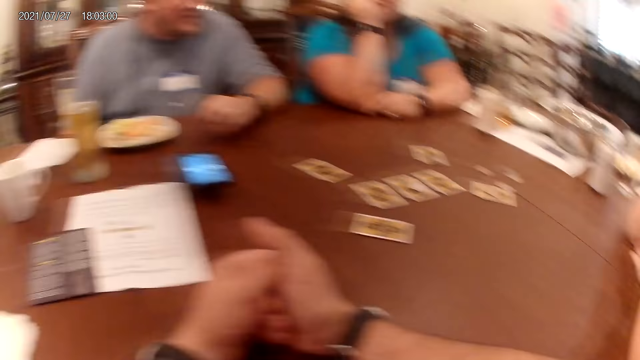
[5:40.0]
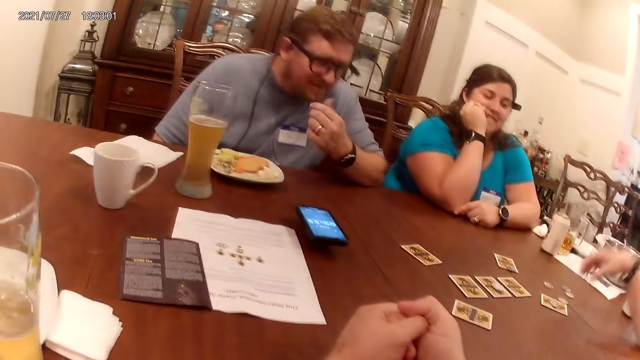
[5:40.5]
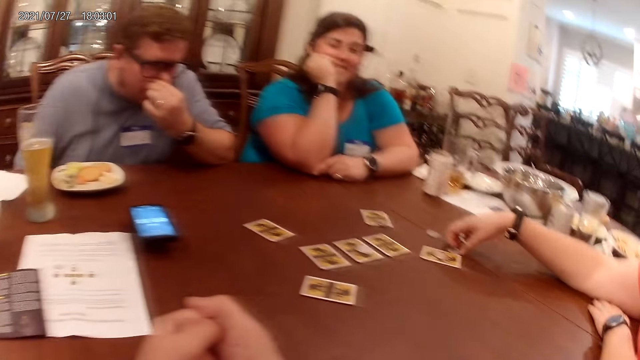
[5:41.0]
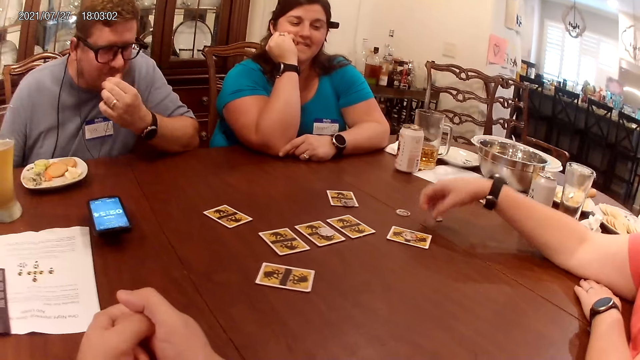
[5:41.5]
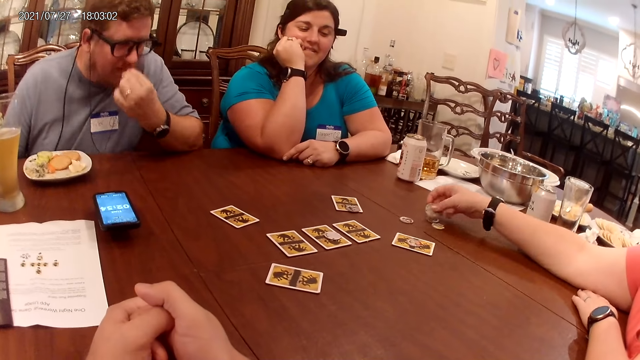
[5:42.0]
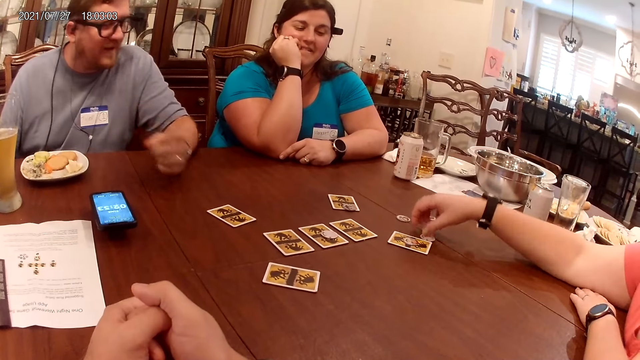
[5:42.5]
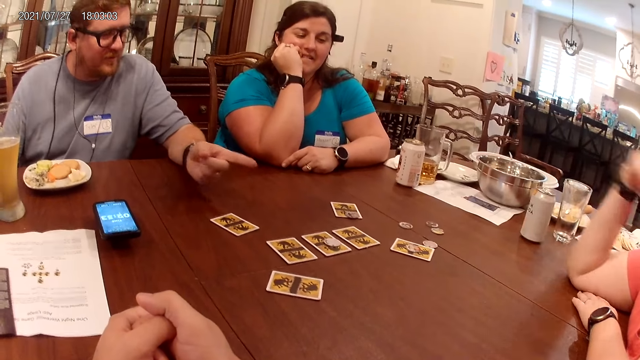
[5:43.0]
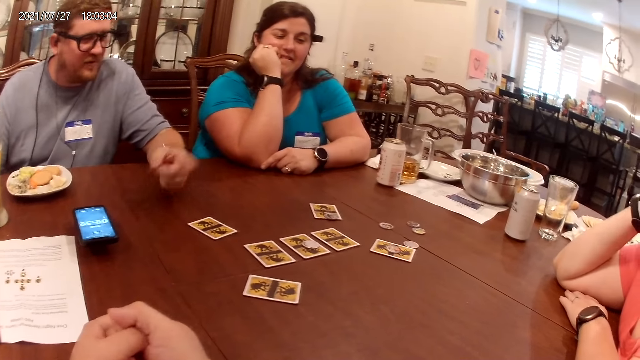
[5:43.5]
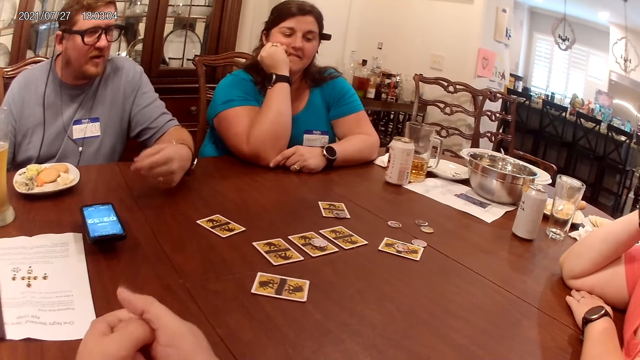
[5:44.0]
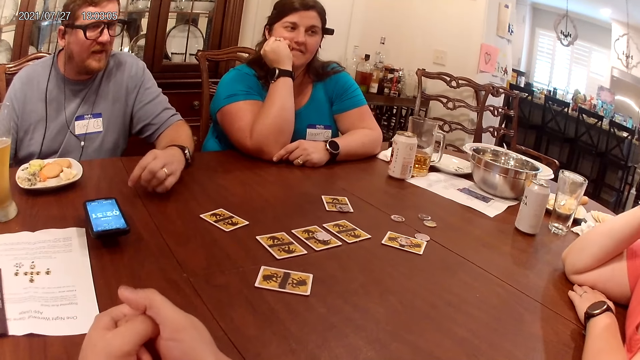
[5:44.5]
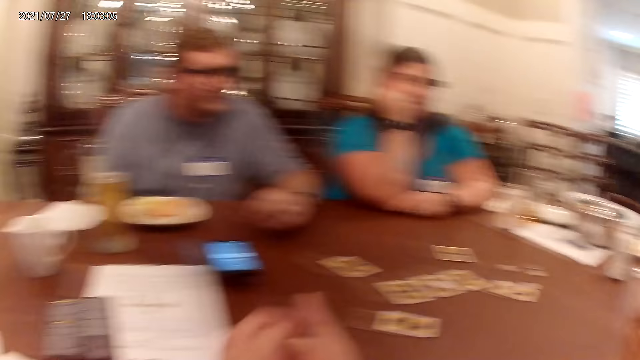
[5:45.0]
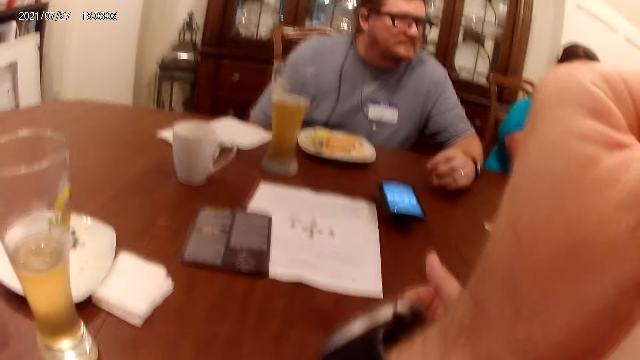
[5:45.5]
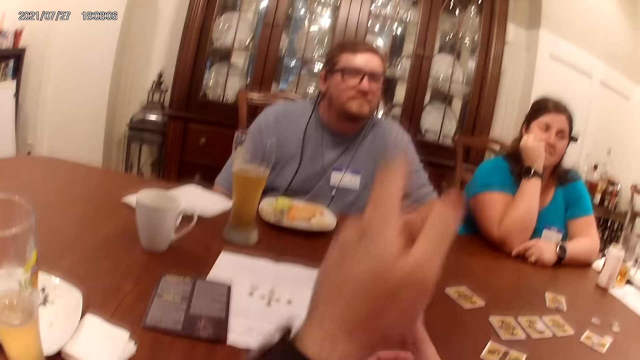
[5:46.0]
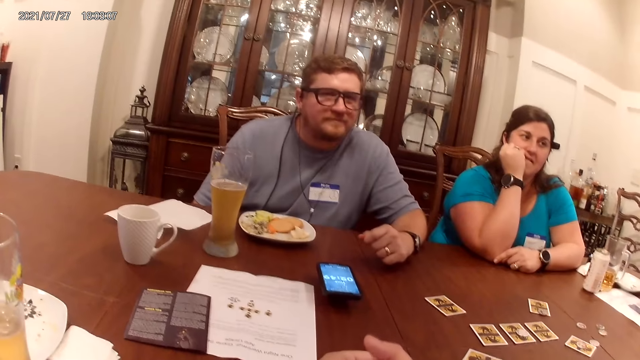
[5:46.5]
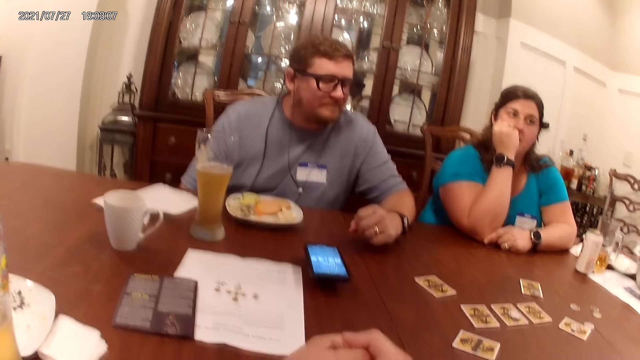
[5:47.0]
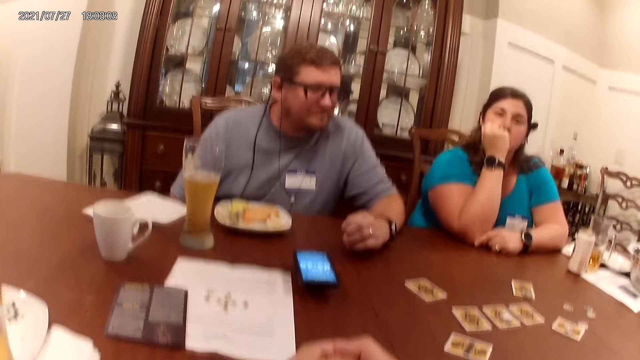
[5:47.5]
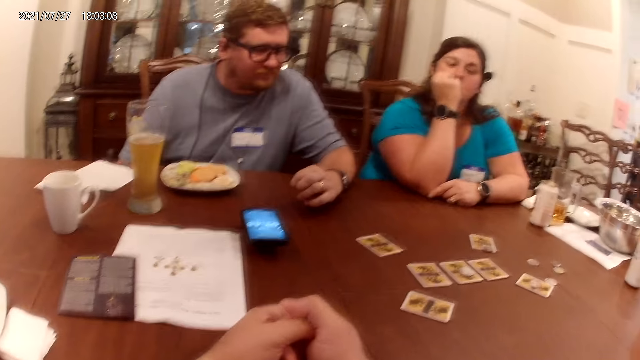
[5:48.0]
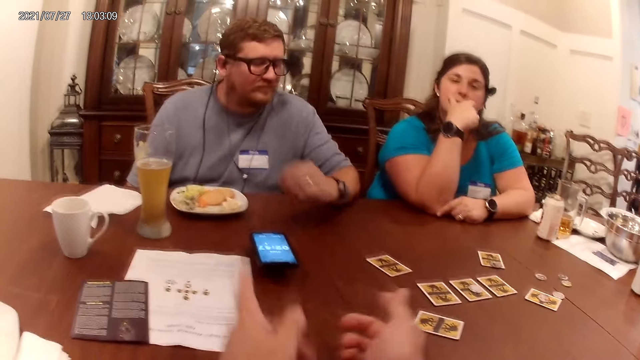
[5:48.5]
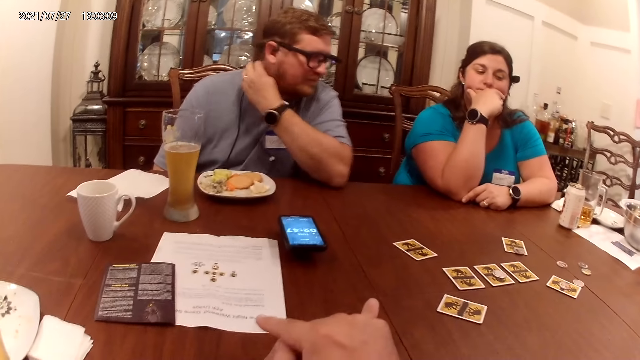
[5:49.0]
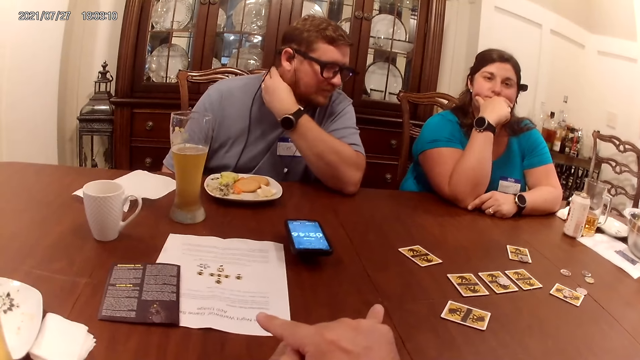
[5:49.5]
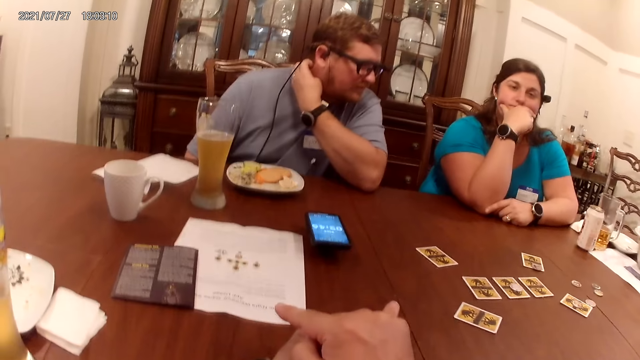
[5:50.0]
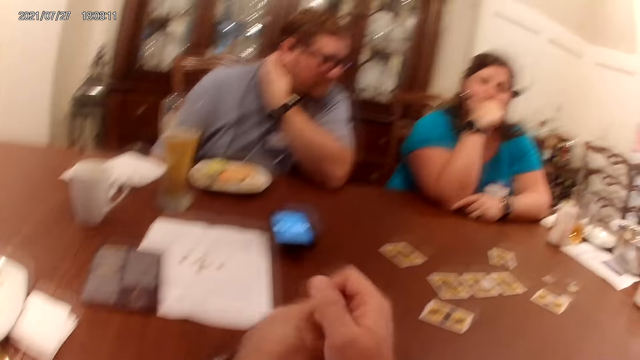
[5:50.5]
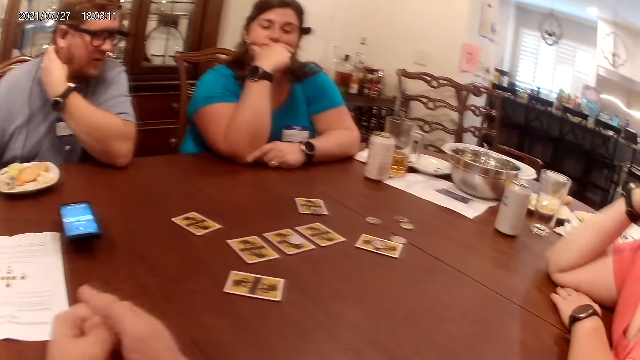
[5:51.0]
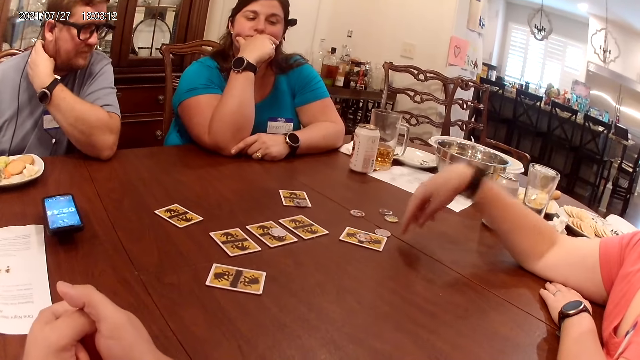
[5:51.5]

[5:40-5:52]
The camera wearer laughs at the woman. The man touches his face with his left hand. The woman picks up the coin or chip on the table with her right hand. She holds the chip and drops the coin in her right hand on the table. The man moves his left hand and points at cards on a table. The camera wearer converses with the man. He touches his face with his left hand. He converses with the man. He moves his hands. The man scratches his neck with his left hand.

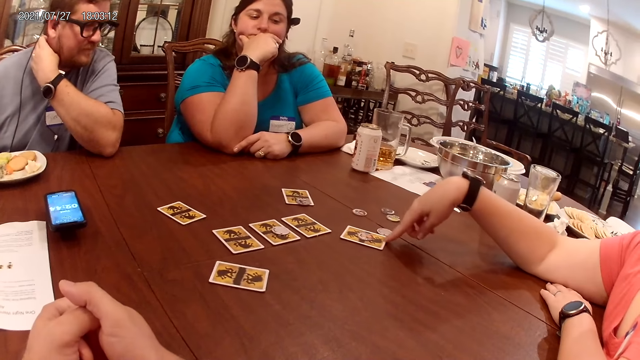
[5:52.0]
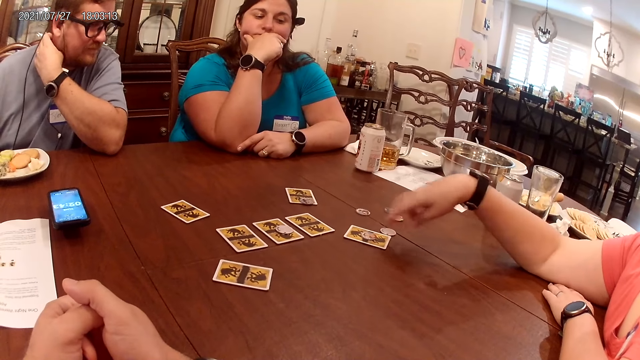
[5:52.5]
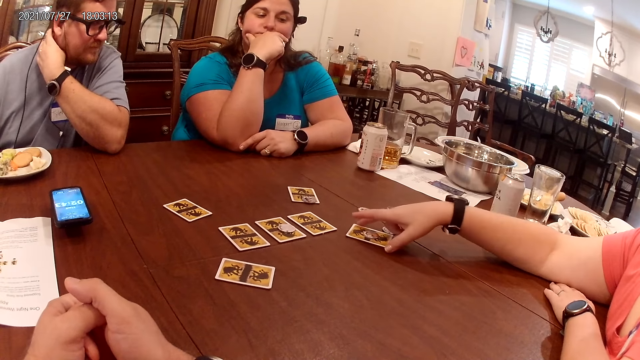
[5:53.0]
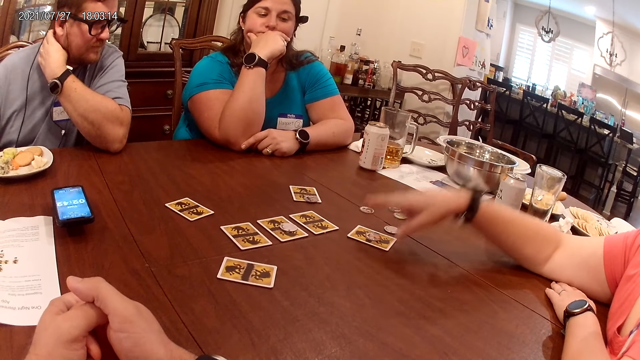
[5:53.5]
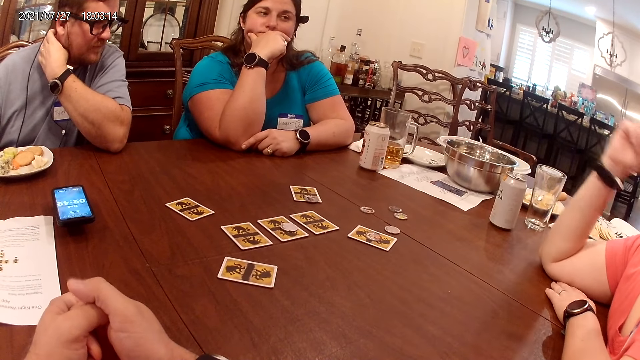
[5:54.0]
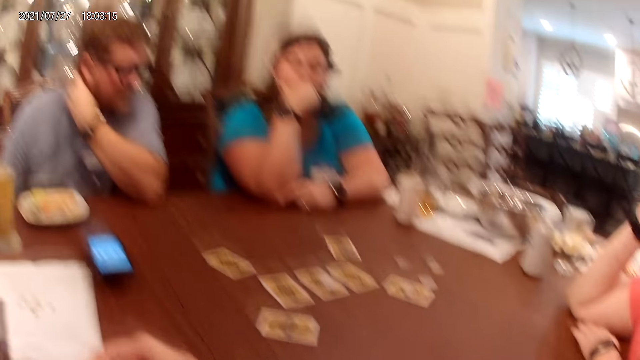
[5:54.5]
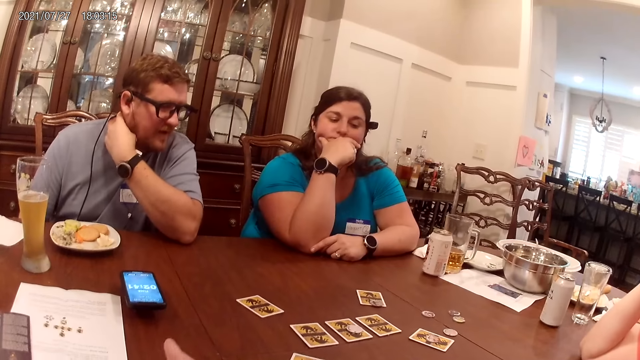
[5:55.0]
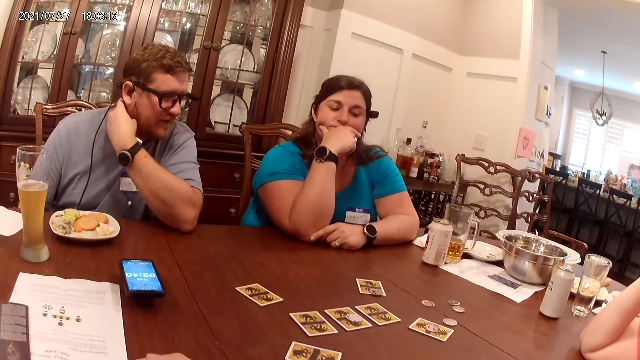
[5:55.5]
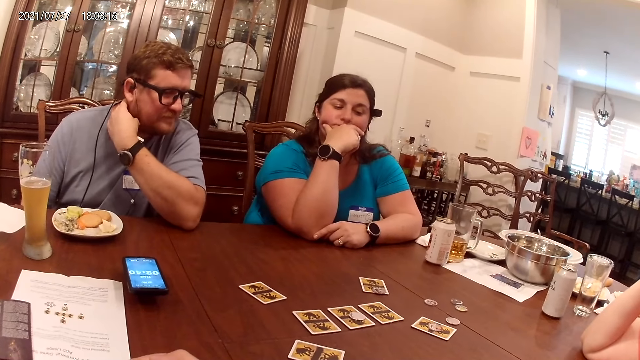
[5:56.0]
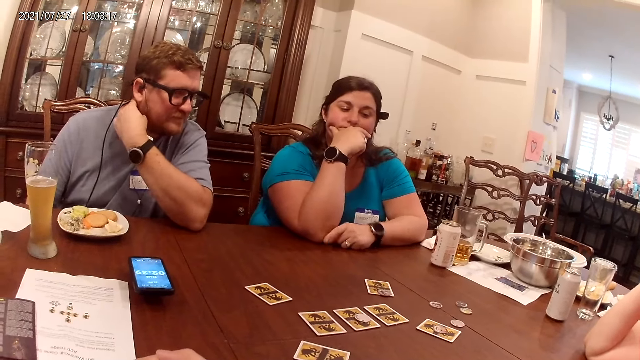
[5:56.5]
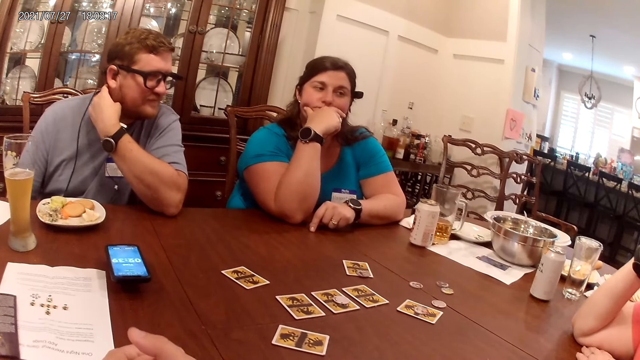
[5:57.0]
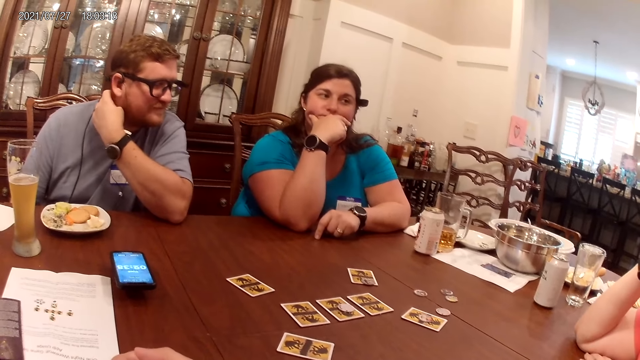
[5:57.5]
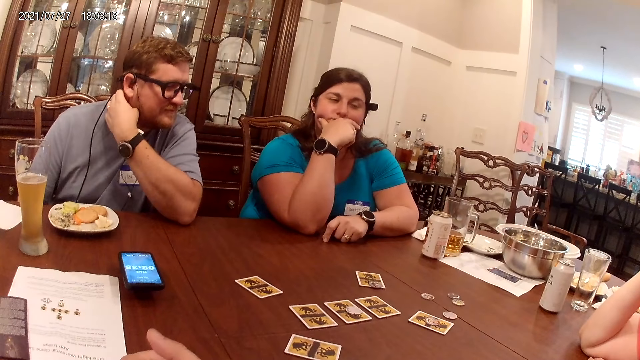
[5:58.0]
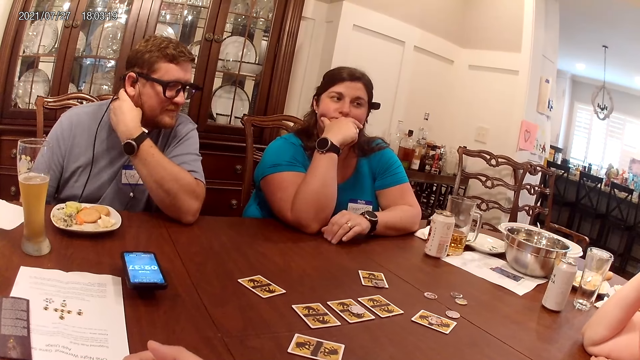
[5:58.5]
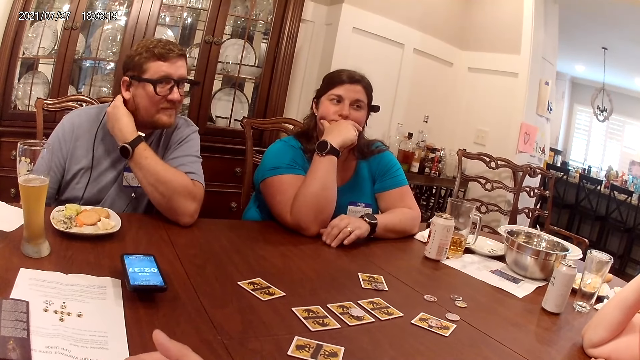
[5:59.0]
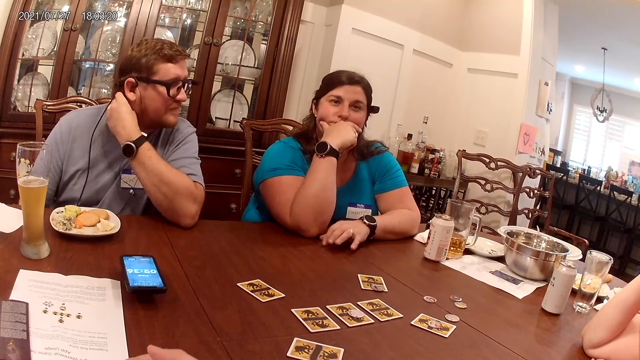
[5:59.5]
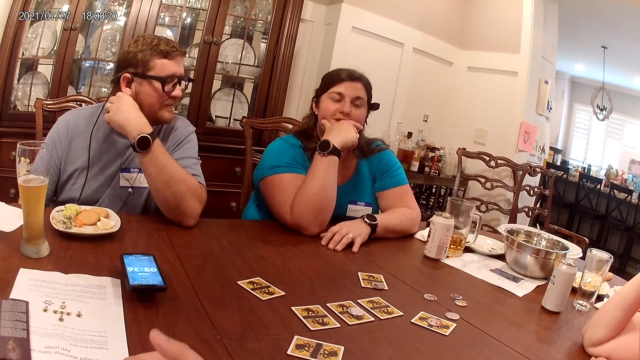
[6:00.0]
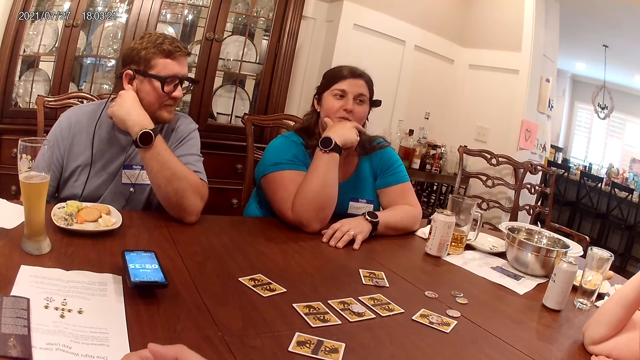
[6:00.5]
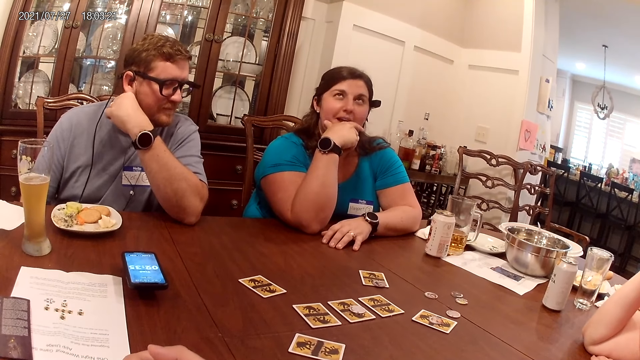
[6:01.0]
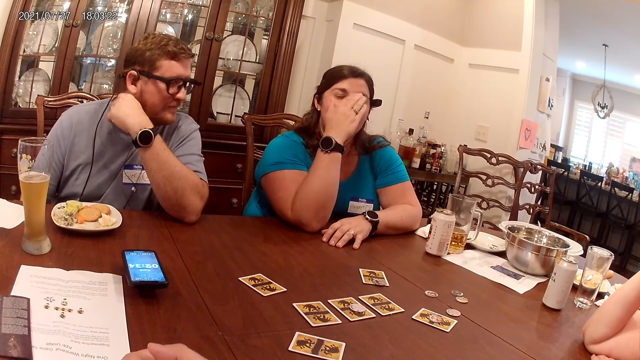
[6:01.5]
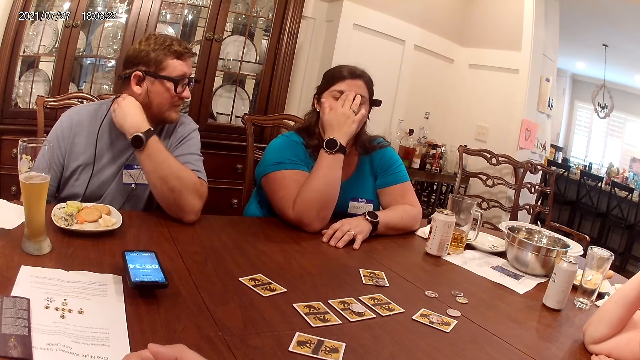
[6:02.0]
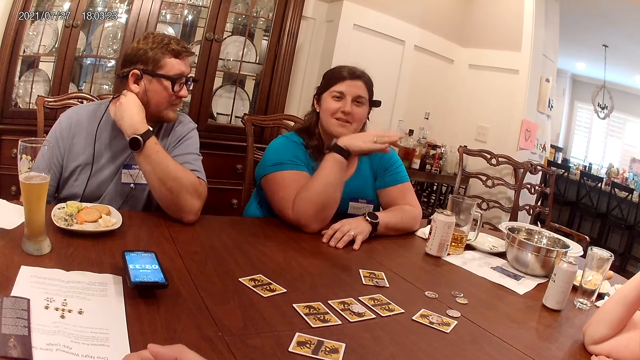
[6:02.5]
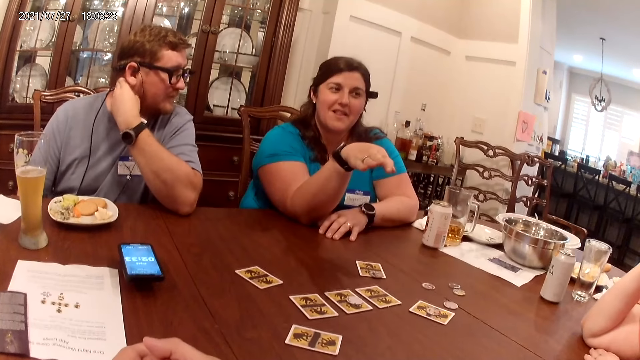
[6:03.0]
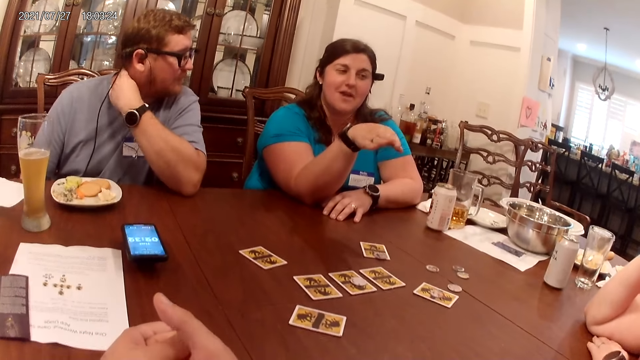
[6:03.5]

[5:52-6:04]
The first woman points at a card on a table. She touches the card on the table with her right hand and moves the card. The man scratches his neck. The first woman converses with the second woman. The second woman moves her right hand.
